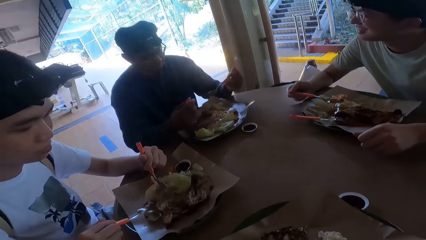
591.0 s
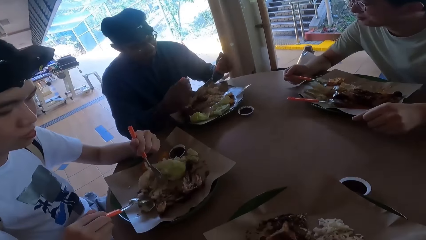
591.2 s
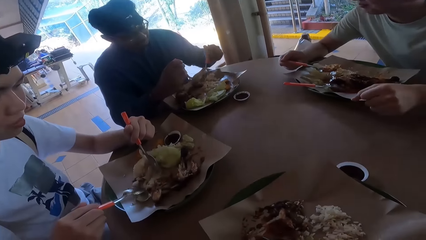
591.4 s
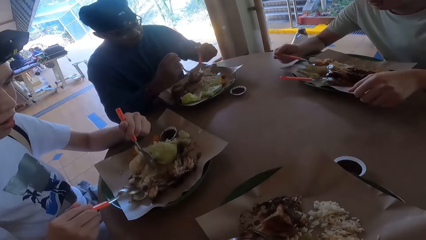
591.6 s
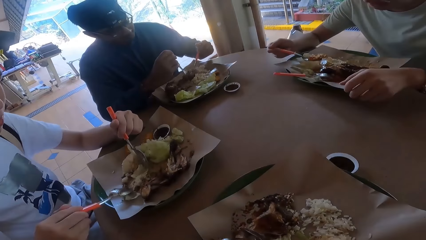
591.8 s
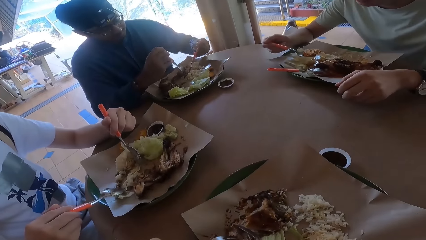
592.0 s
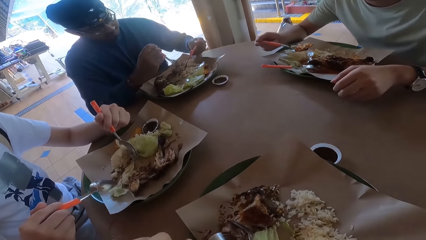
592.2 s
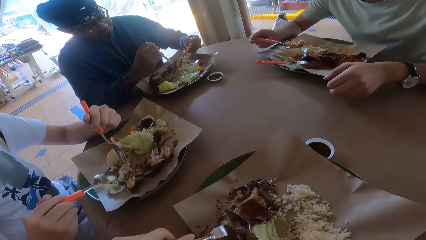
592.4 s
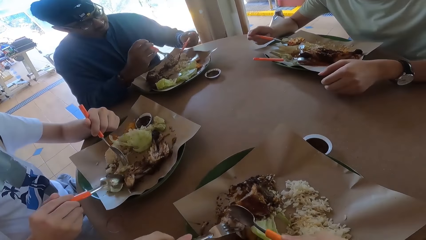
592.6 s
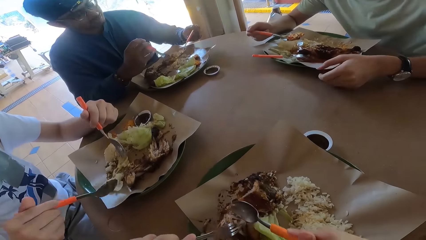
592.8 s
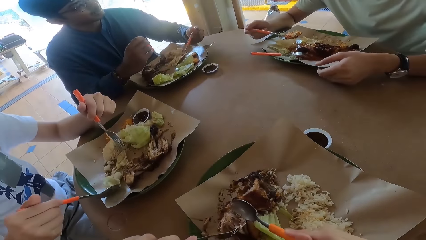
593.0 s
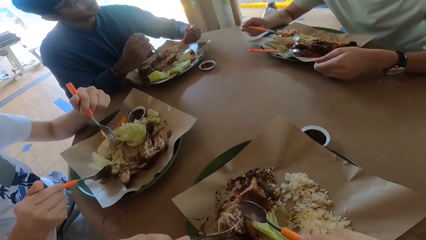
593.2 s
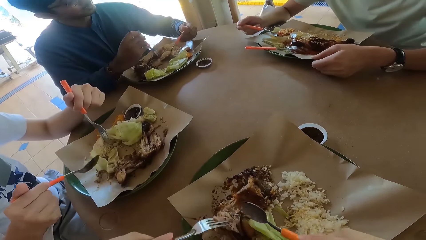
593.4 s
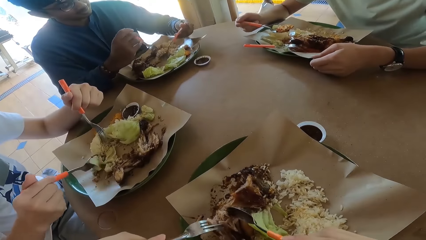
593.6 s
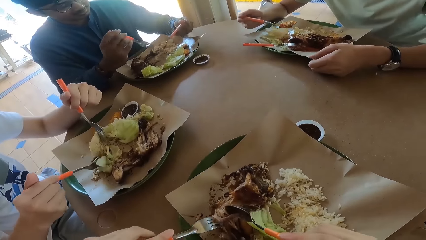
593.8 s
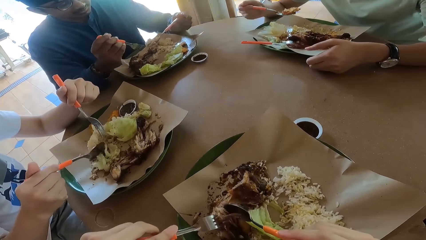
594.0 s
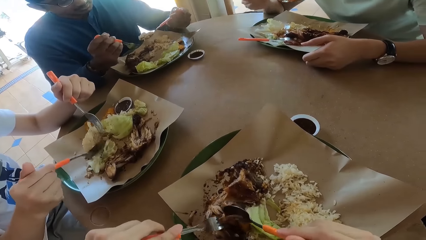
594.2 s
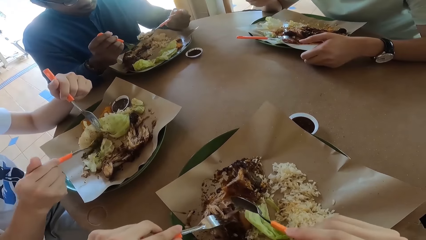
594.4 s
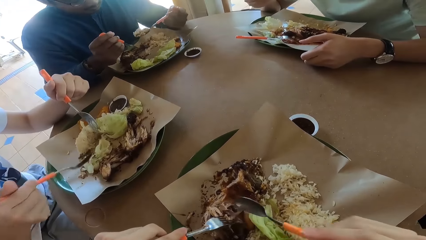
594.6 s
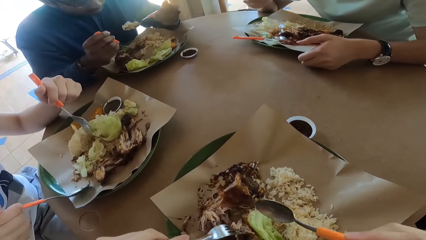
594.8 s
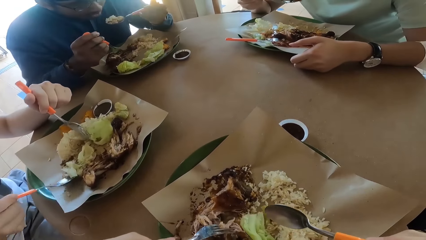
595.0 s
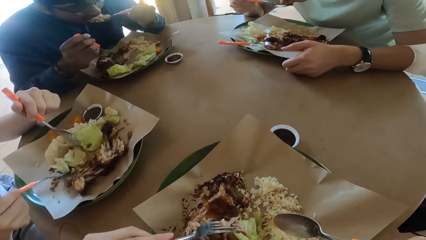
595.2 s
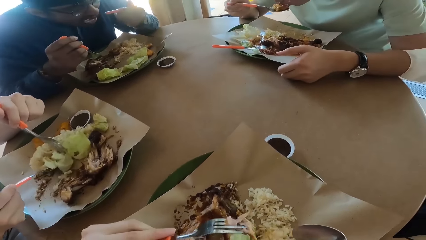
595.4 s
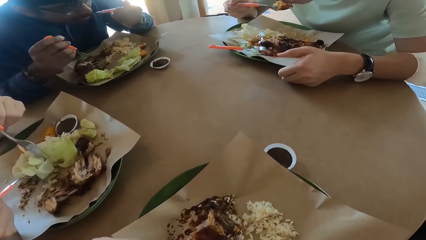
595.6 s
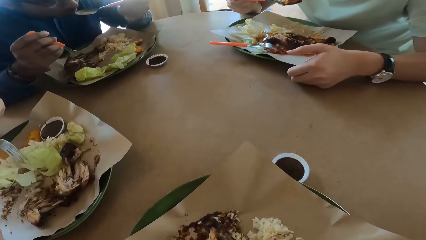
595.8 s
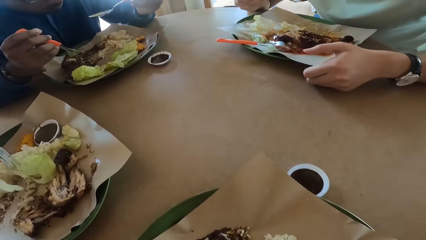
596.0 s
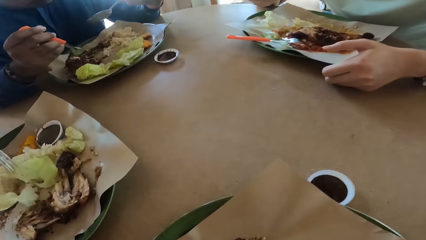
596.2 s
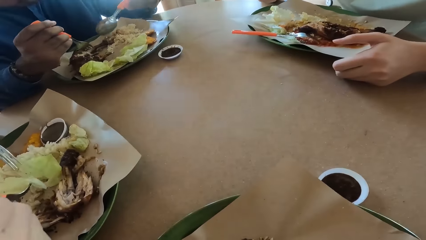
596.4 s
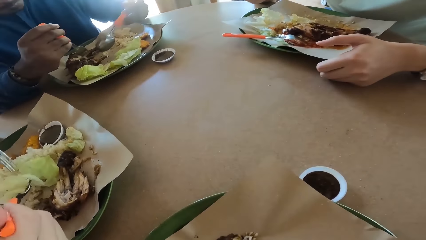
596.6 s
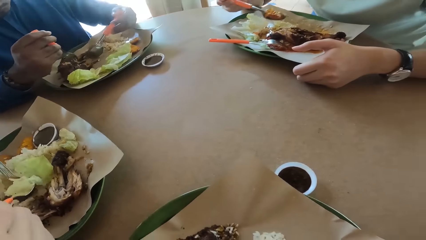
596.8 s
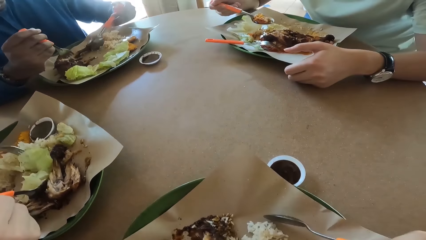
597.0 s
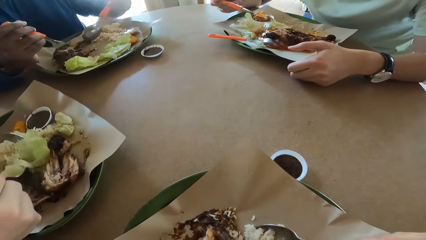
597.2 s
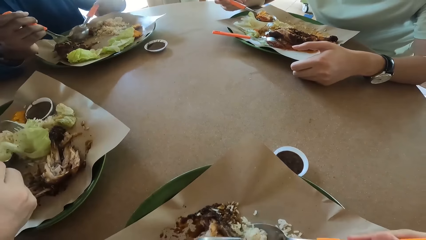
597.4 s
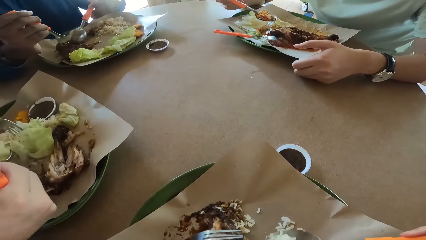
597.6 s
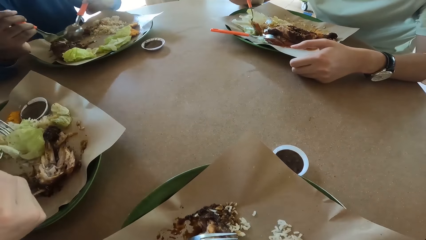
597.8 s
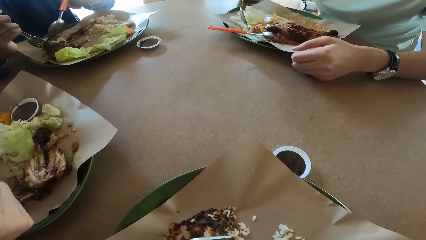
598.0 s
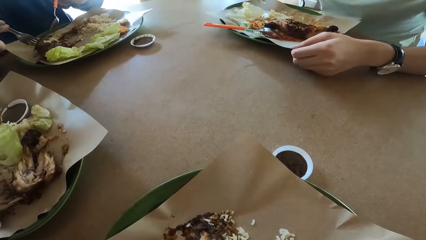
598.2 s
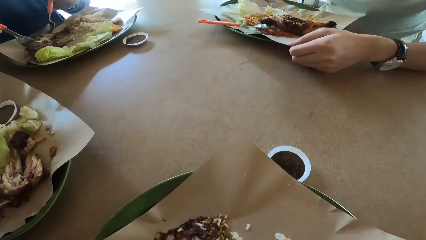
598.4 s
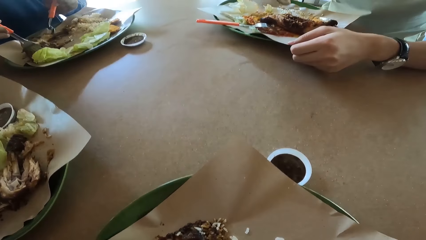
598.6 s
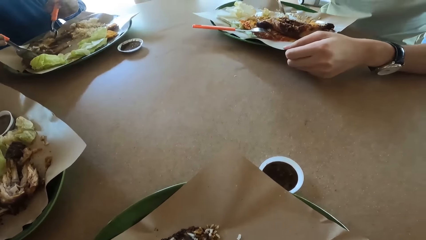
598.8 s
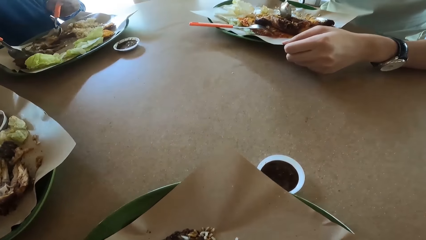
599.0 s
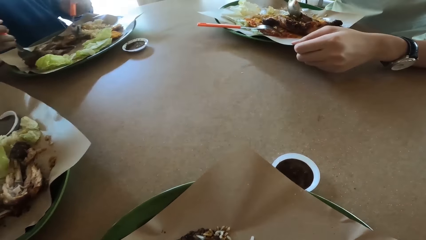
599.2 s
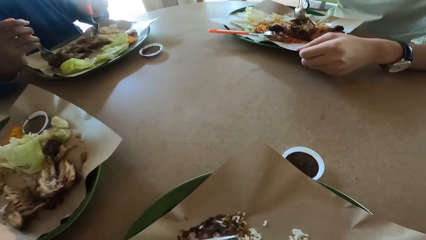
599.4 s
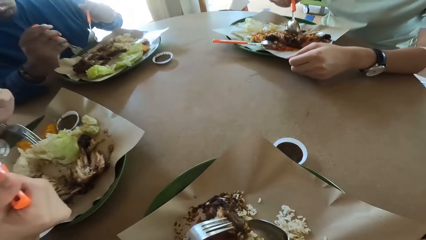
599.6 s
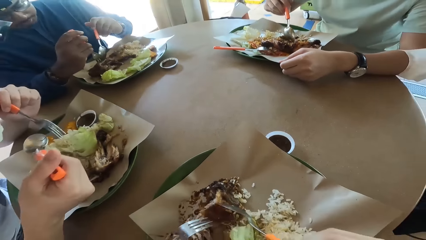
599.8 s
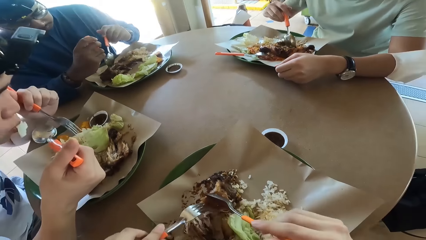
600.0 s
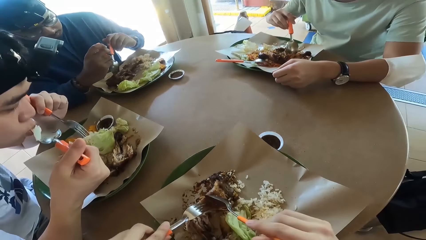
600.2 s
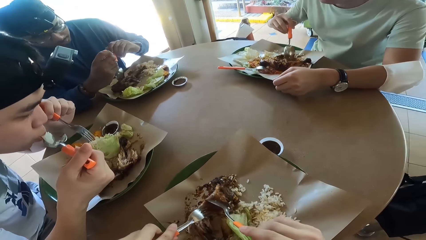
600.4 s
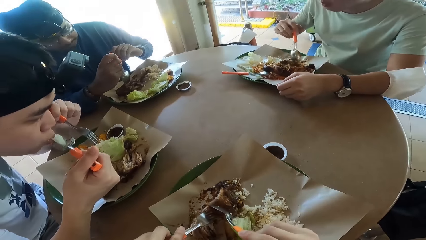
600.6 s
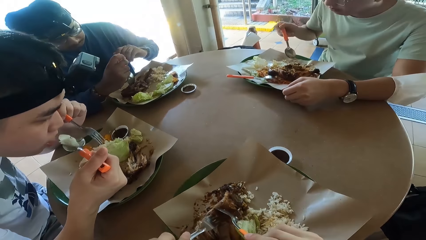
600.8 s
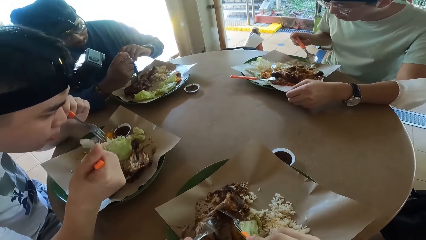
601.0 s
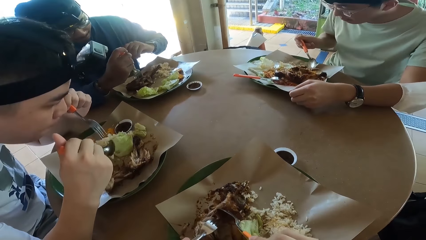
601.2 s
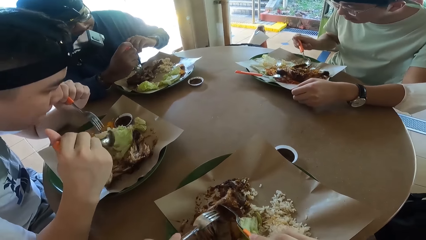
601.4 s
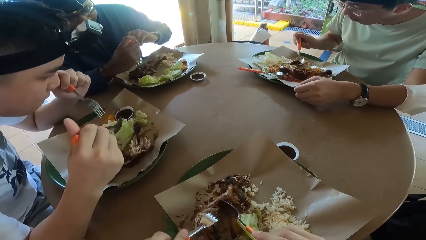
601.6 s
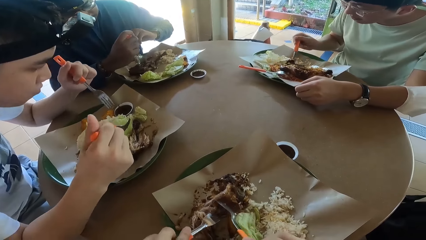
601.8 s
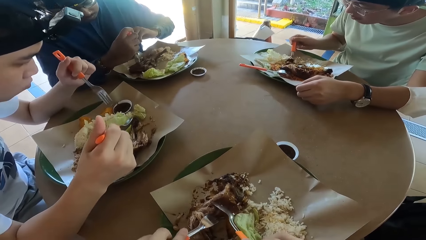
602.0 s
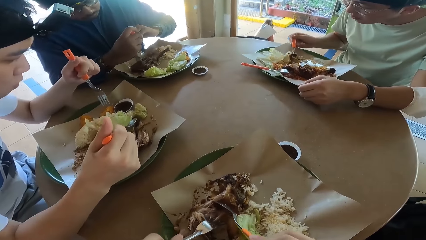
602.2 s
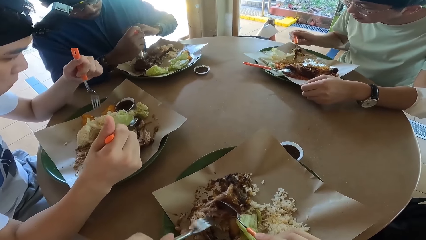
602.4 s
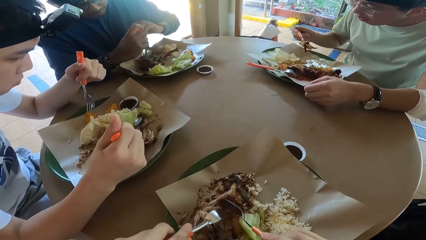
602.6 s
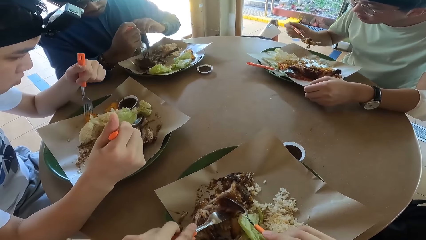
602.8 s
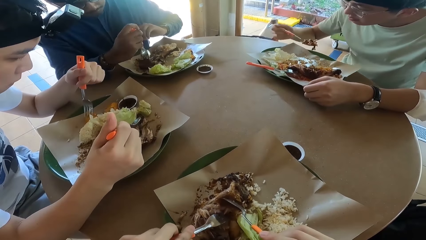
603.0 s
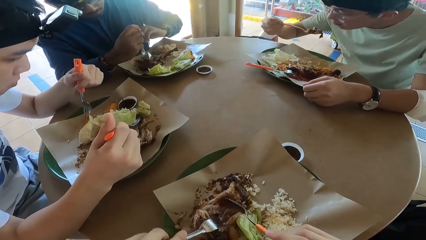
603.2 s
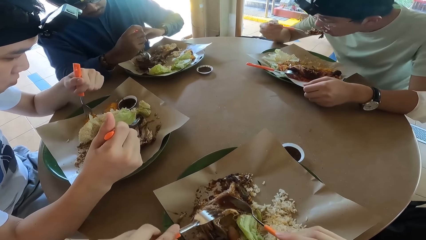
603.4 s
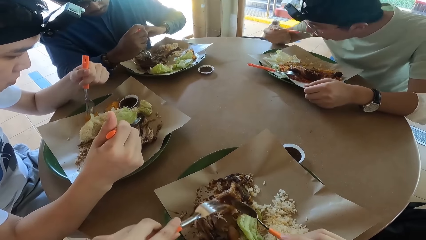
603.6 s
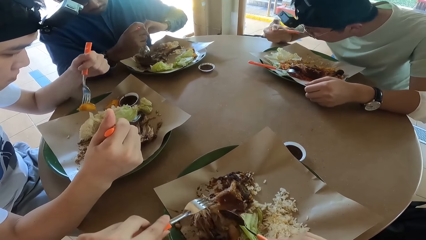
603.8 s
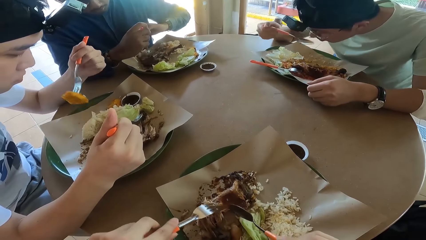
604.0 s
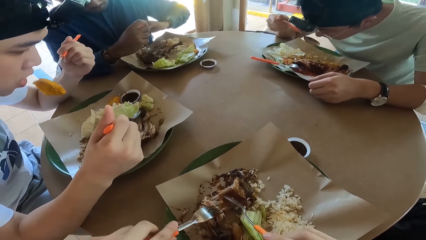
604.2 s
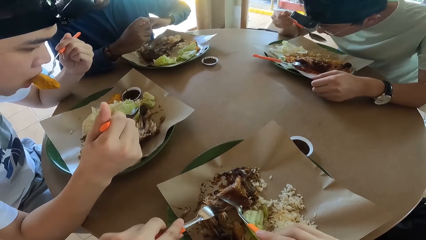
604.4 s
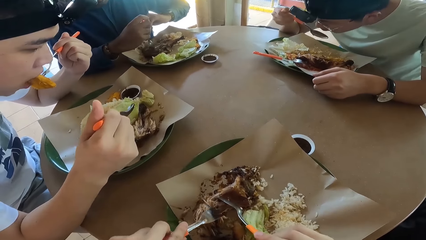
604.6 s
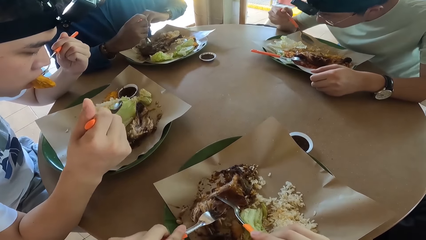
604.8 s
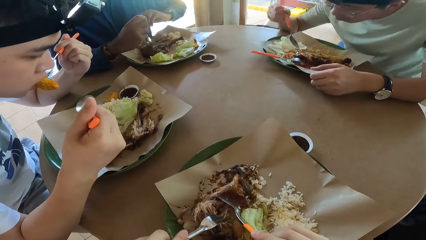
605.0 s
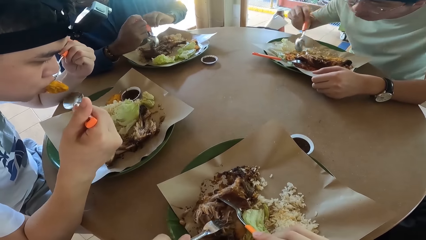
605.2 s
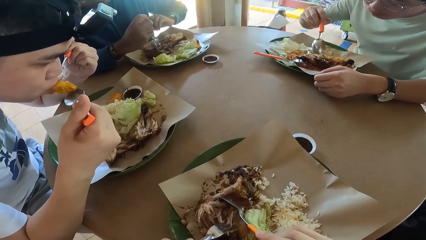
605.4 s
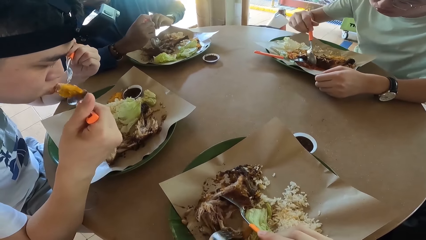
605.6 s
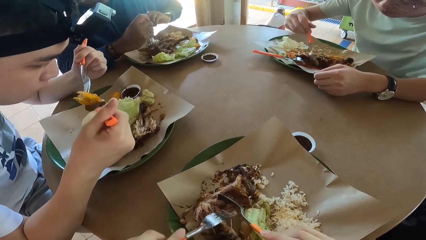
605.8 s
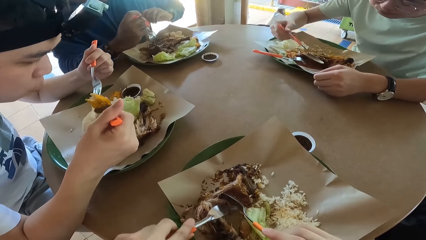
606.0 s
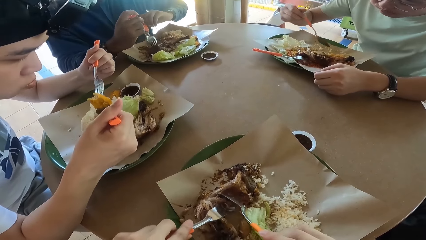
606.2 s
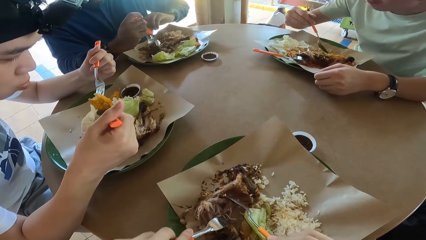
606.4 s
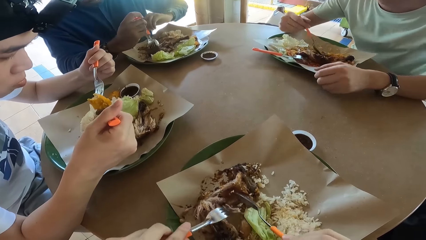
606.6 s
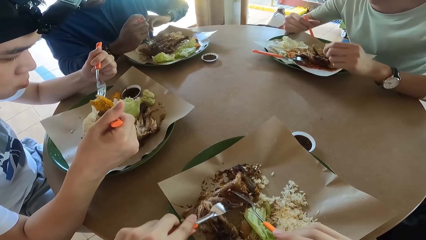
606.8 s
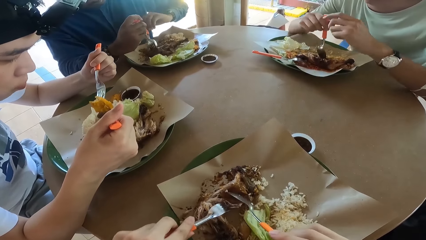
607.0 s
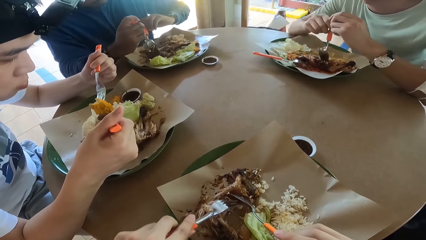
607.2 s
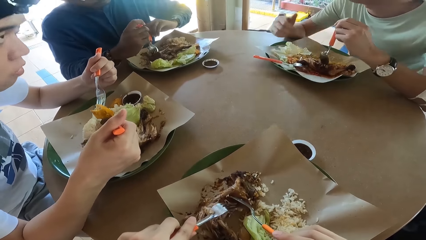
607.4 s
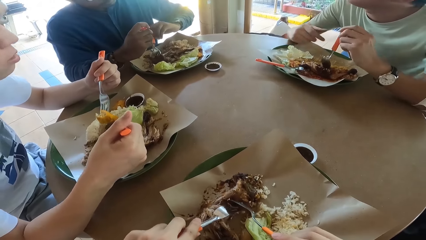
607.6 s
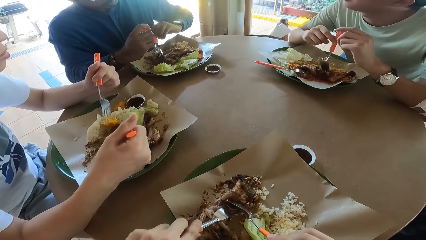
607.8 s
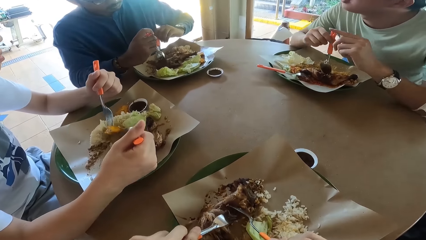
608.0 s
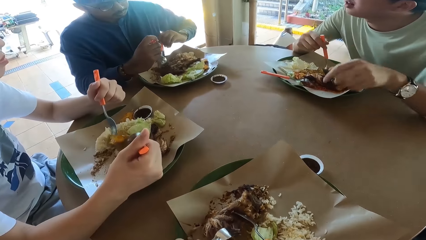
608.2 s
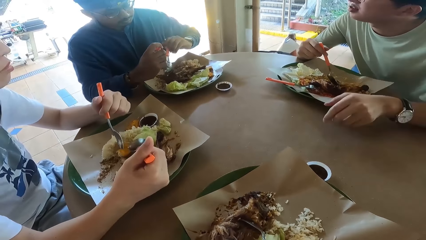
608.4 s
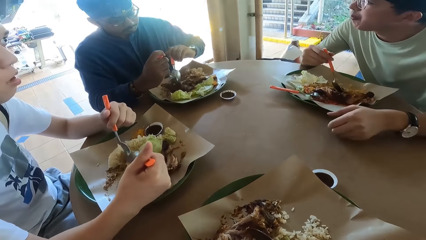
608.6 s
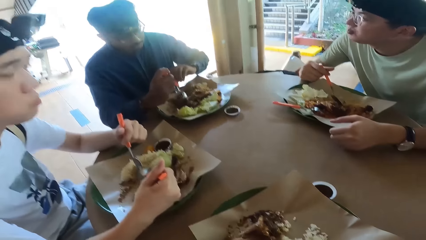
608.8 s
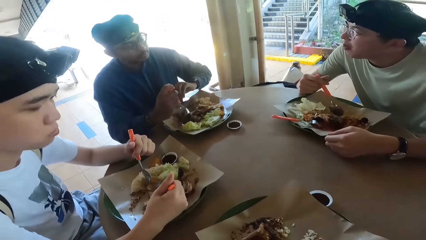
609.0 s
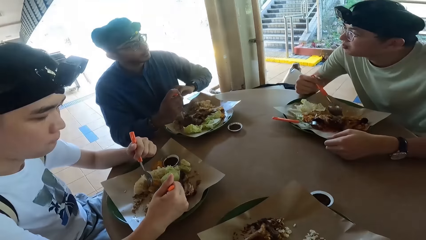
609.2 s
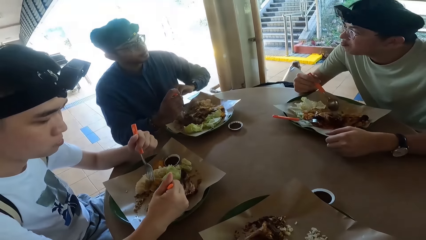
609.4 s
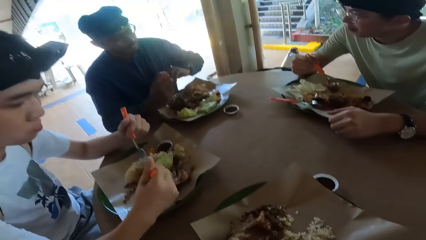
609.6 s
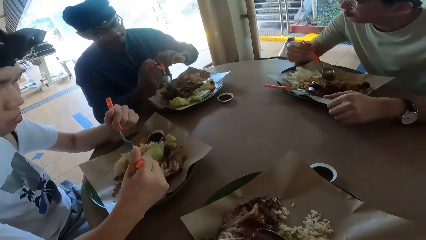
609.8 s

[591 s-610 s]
The camera wearer cuts food with a fork. A person takes food with a spoon. Another person takes food with a spoon. A third person spits food on the spoon. The first person takes food with a spoon. The third person takes food with a fork.
